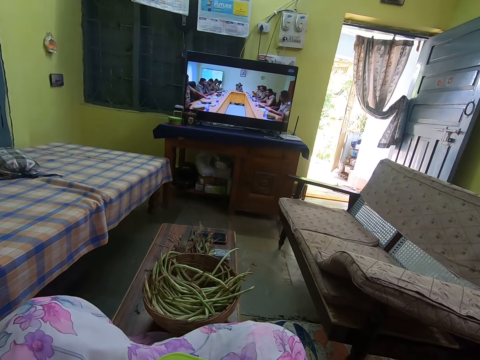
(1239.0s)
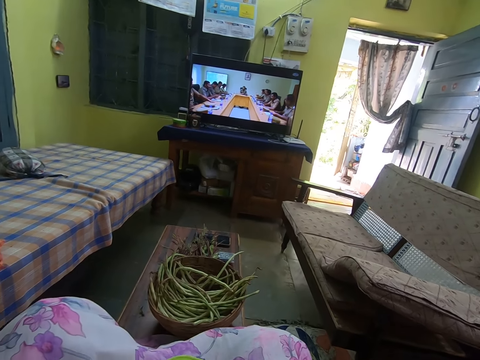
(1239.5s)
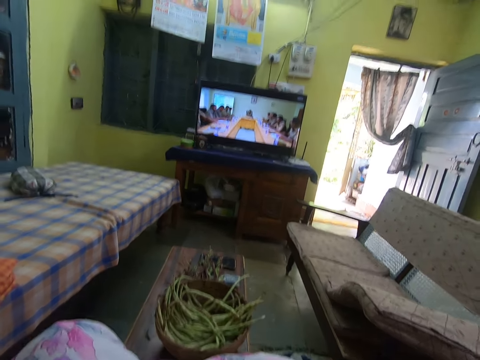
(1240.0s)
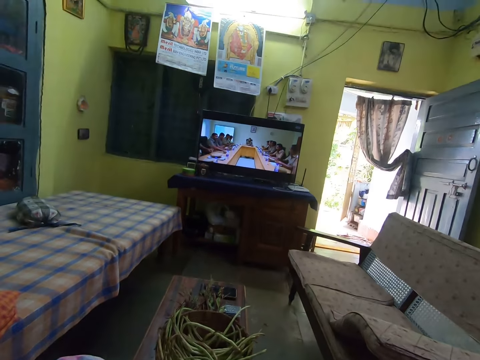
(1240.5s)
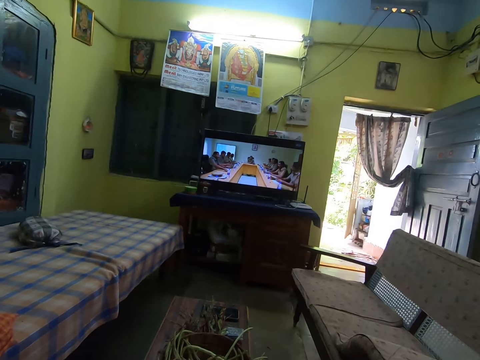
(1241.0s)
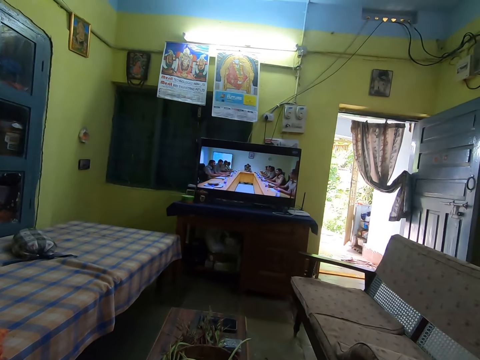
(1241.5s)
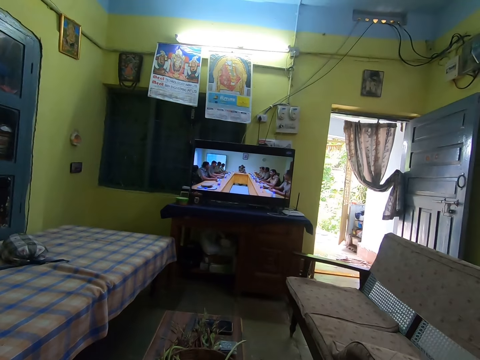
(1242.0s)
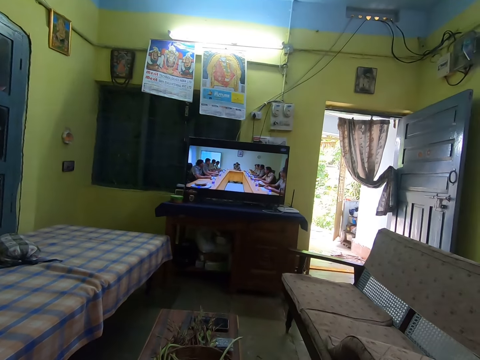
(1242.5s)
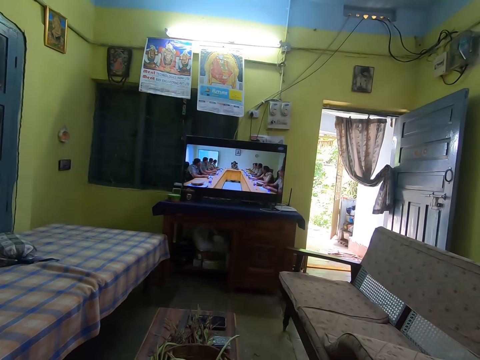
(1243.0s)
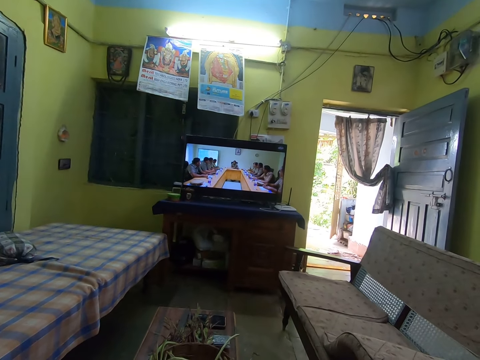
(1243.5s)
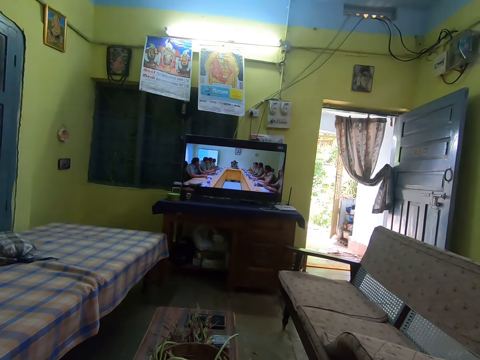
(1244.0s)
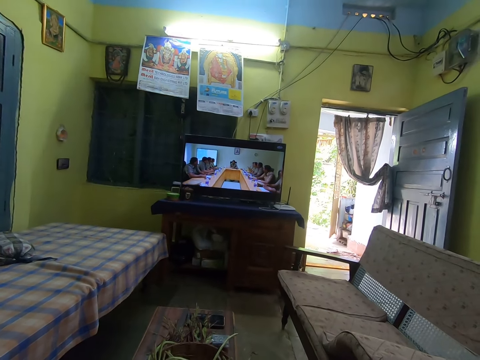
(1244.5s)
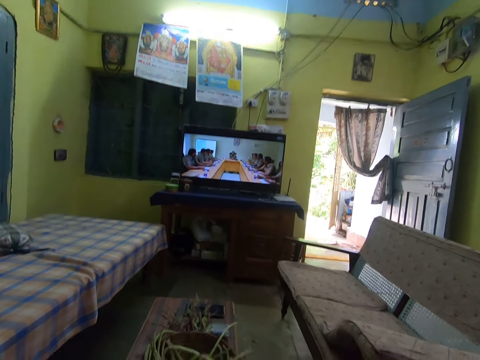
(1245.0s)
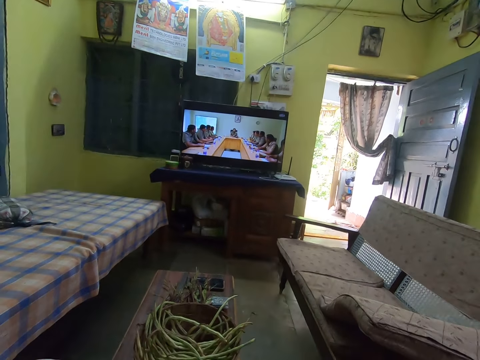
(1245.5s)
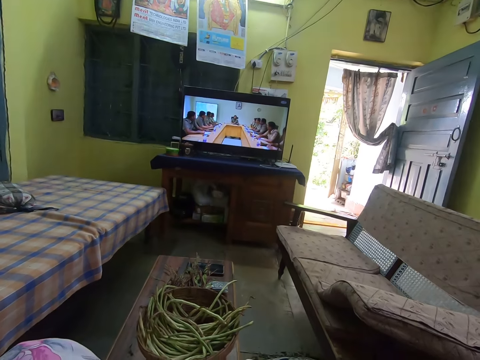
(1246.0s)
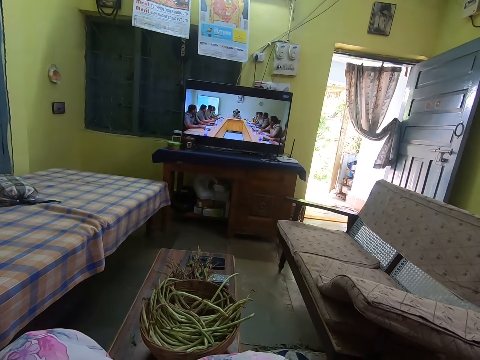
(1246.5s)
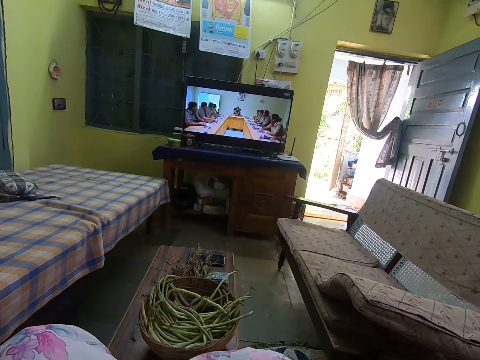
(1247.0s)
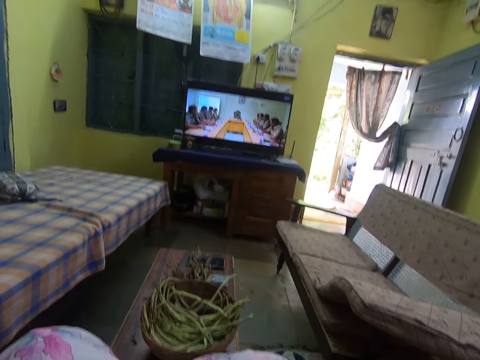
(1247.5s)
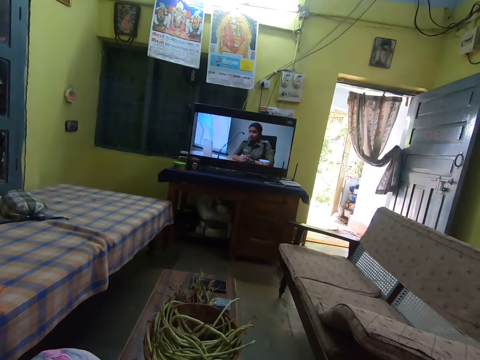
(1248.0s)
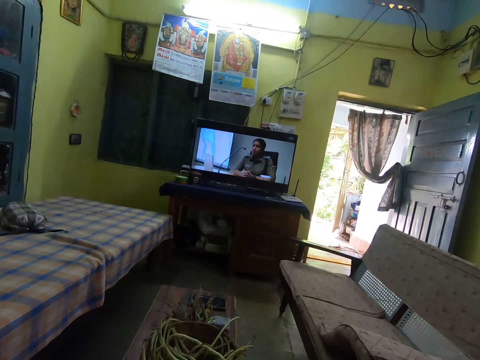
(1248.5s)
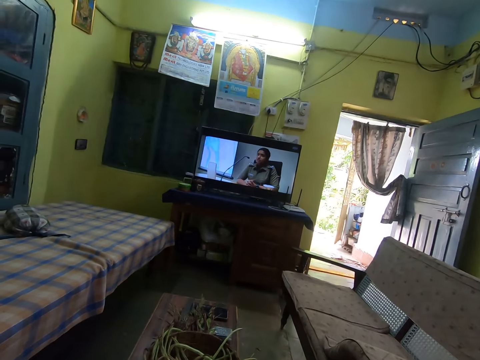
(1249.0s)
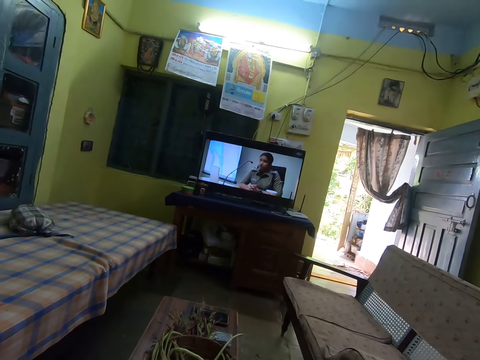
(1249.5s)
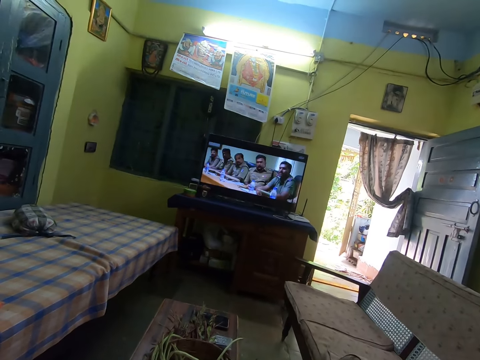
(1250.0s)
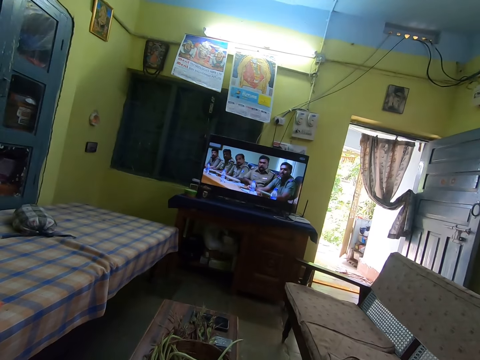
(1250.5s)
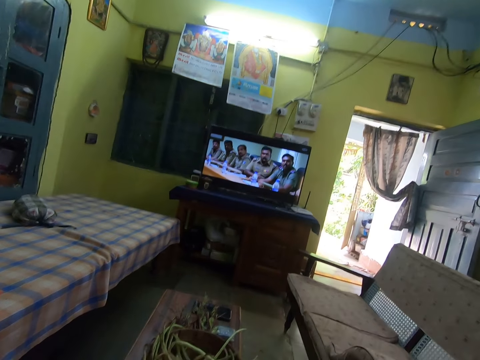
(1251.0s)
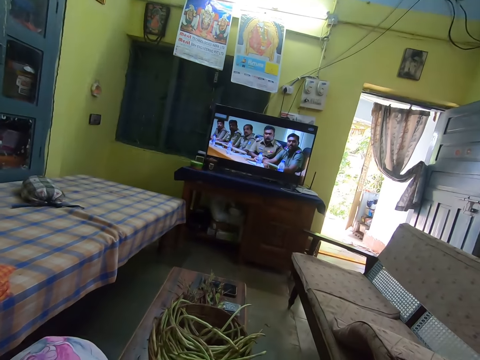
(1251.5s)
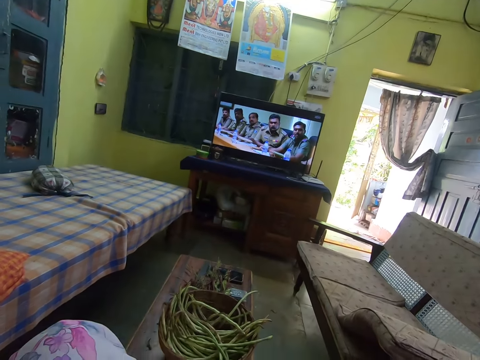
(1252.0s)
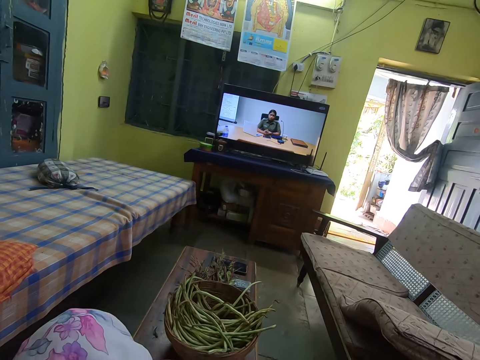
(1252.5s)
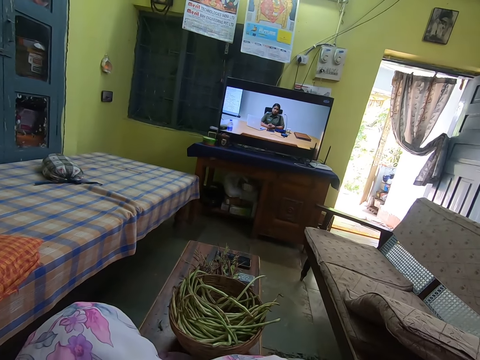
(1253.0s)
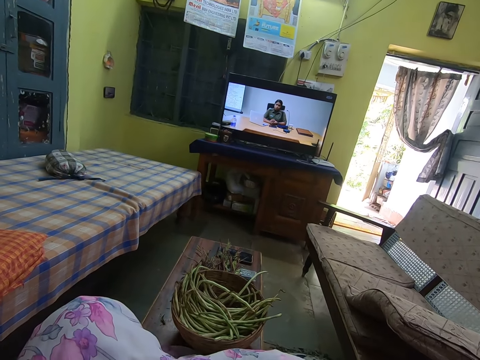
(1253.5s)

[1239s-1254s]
The camera wearer watches television.

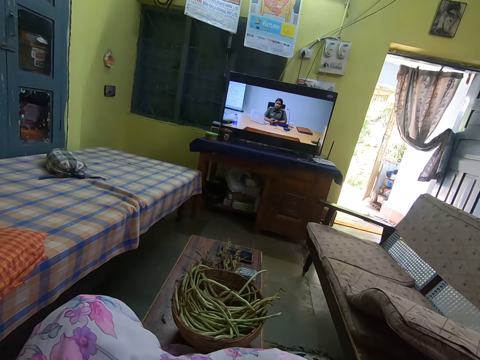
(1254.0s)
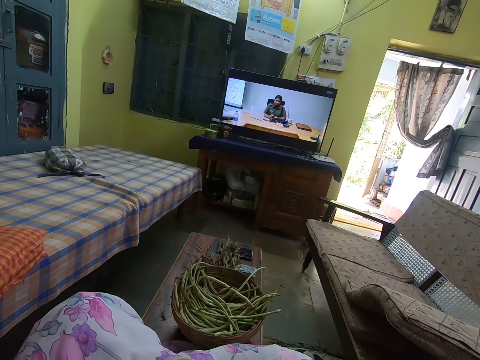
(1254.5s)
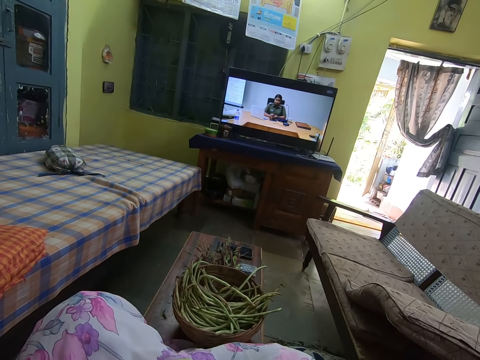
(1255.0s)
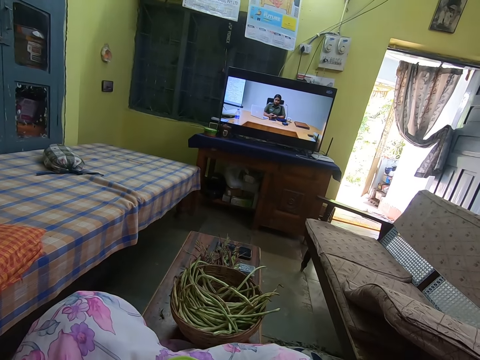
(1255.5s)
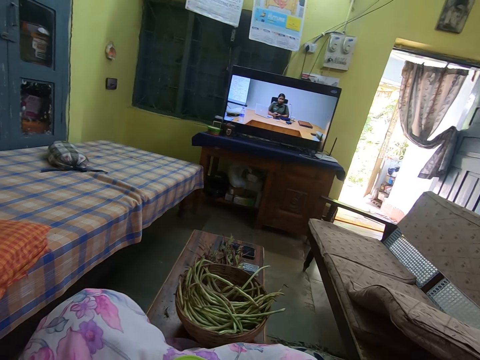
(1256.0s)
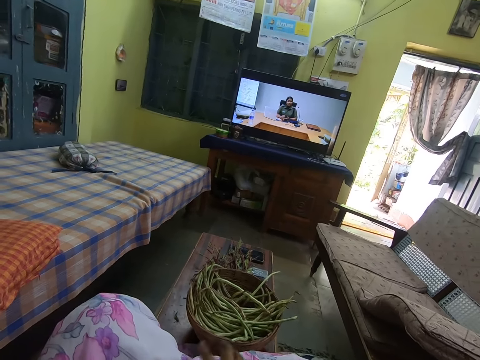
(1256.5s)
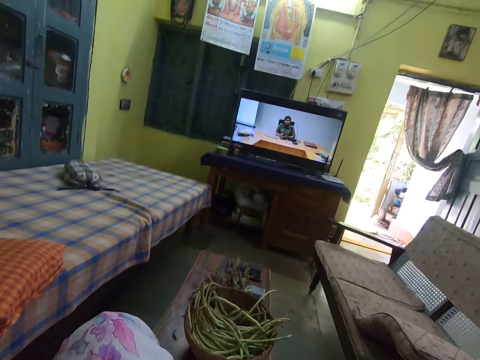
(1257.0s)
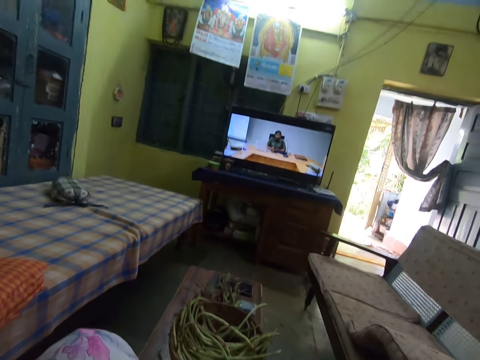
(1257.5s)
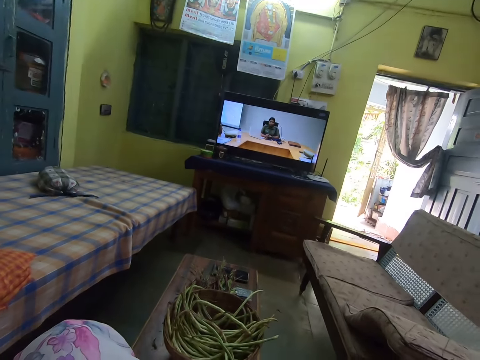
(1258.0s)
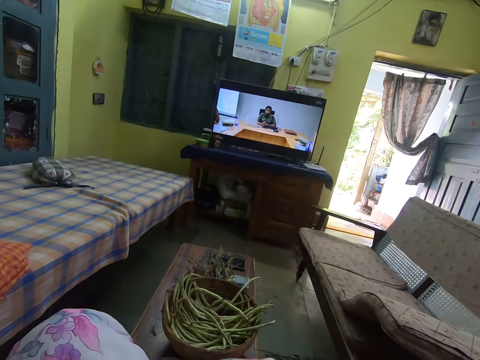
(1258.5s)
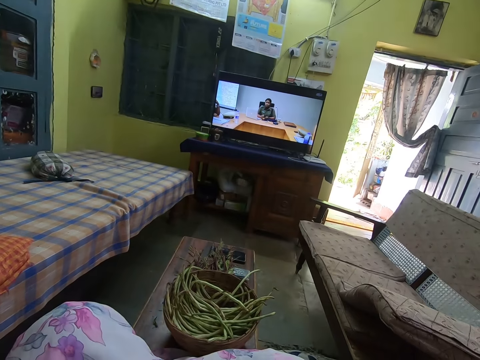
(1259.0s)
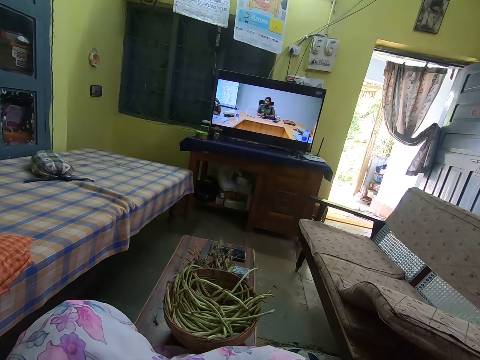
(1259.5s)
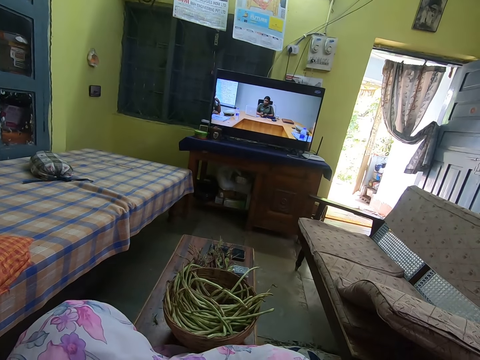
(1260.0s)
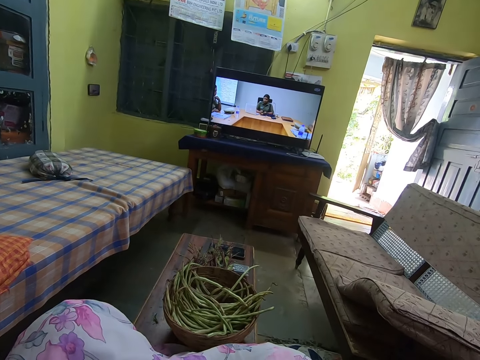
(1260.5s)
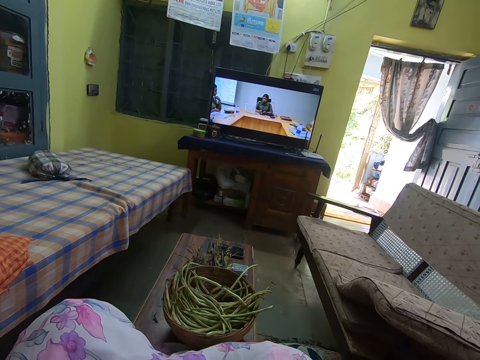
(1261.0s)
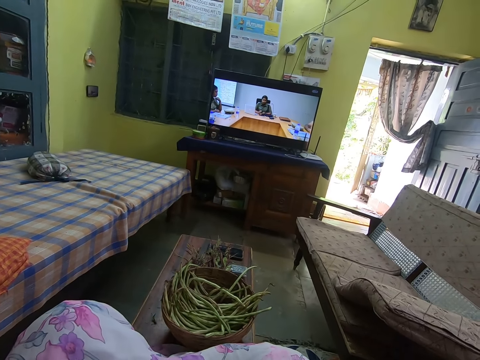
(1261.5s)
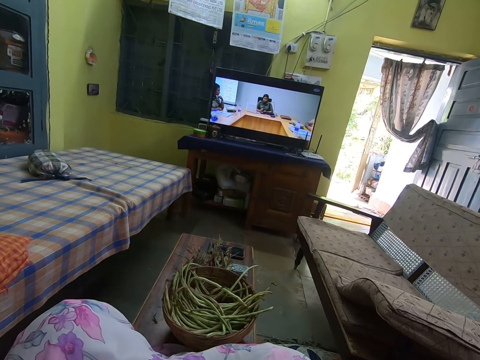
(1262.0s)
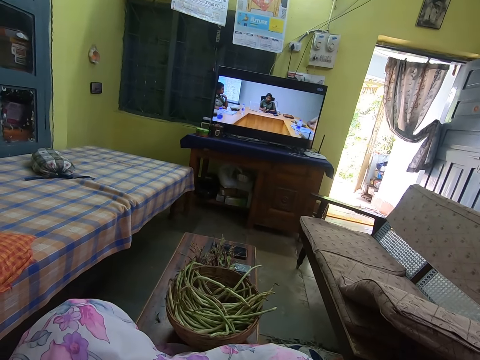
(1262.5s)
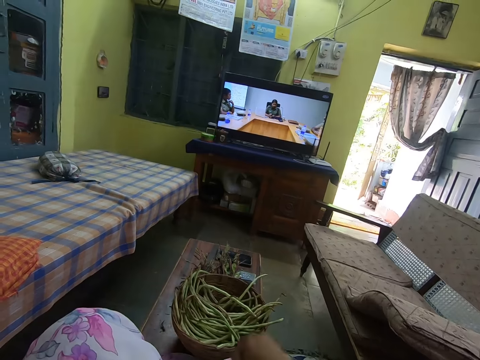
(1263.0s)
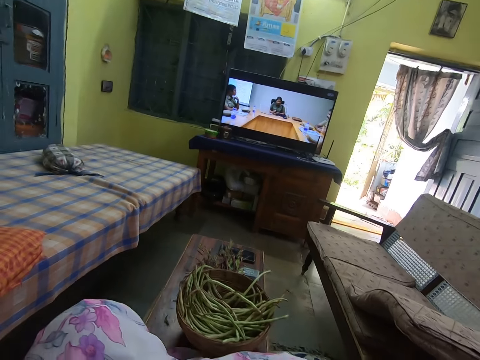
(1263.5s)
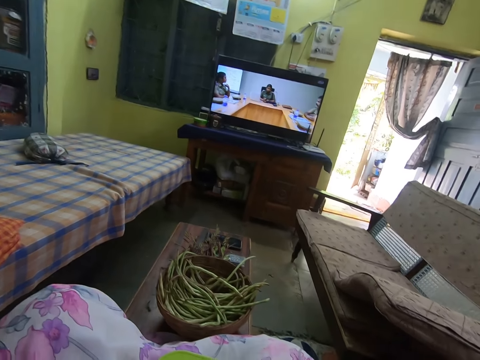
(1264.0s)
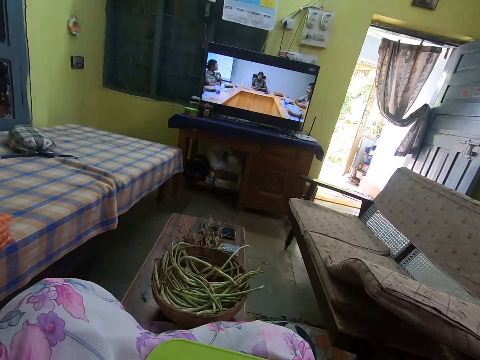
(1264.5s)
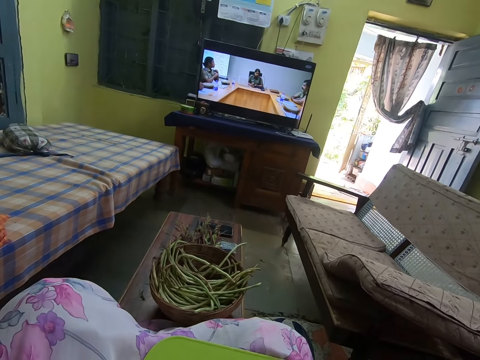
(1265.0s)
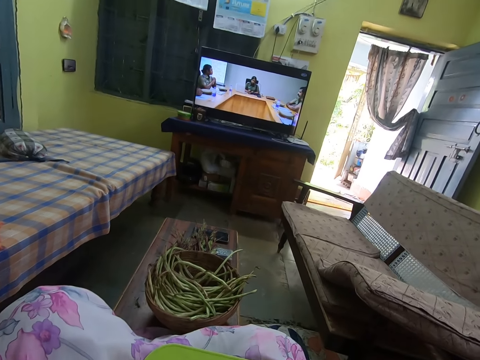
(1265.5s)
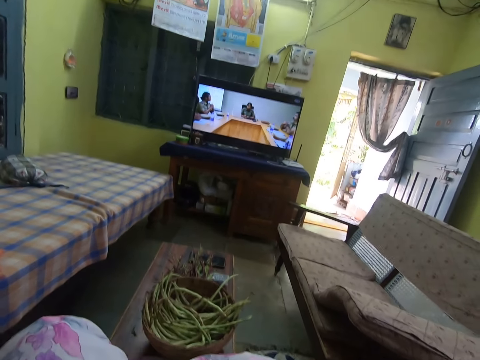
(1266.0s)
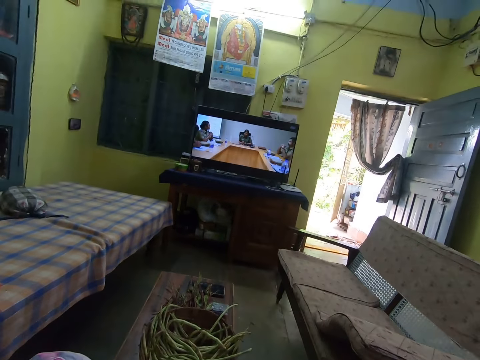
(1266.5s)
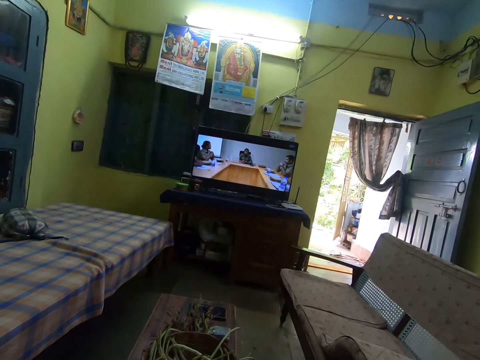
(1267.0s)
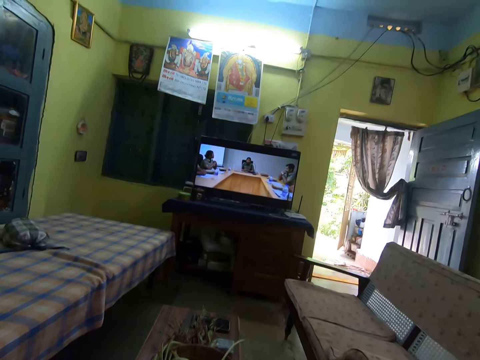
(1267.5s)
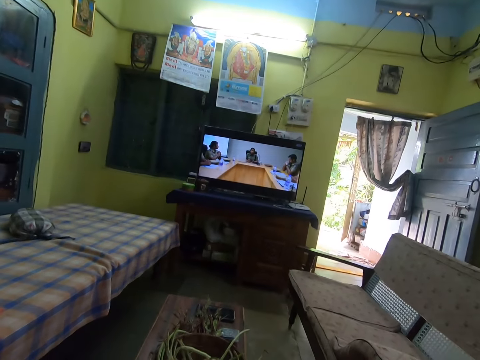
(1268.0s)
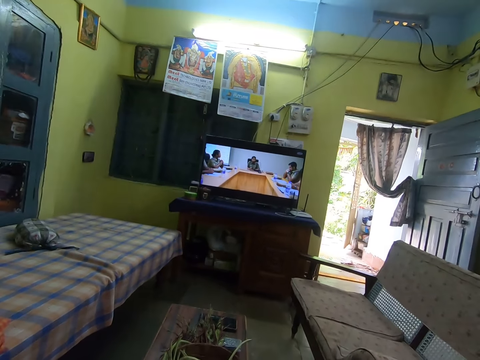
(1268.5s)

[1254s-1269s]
The camera wearer raises the right hand. They look around.
